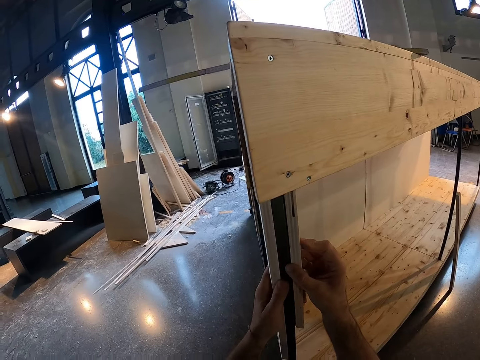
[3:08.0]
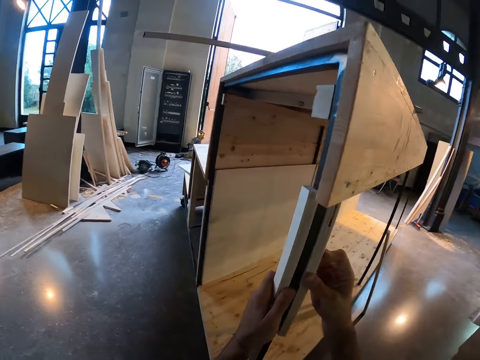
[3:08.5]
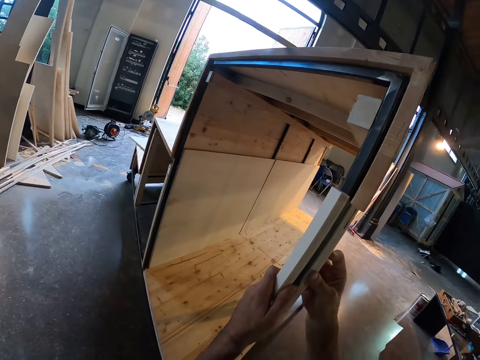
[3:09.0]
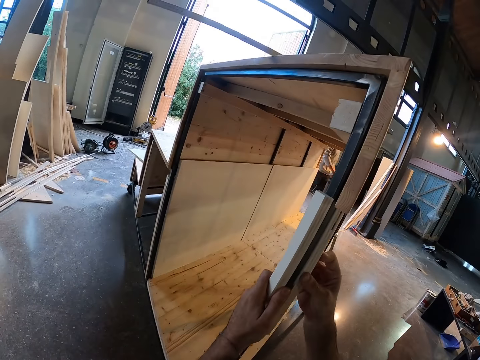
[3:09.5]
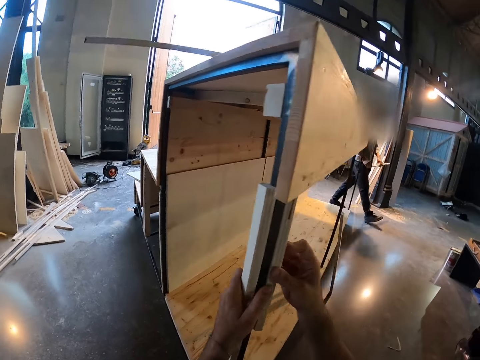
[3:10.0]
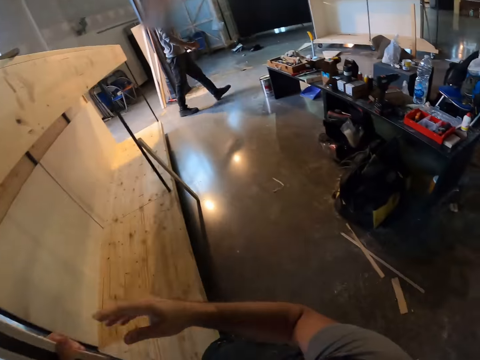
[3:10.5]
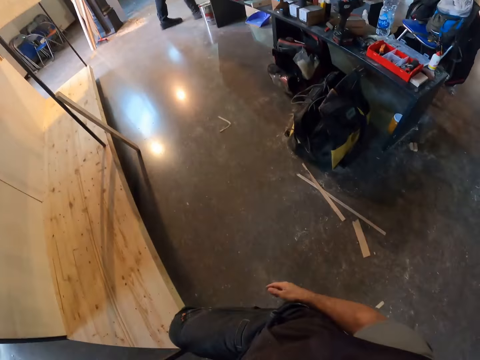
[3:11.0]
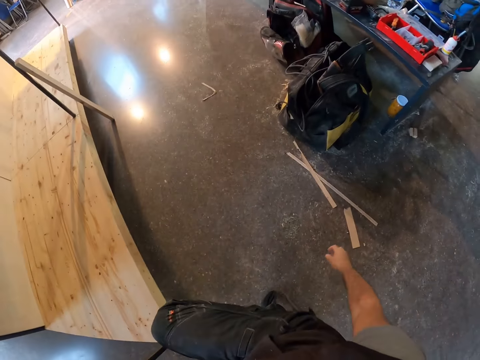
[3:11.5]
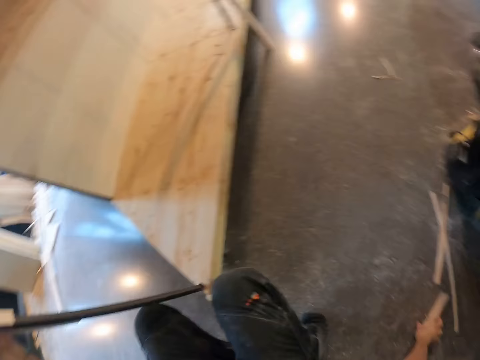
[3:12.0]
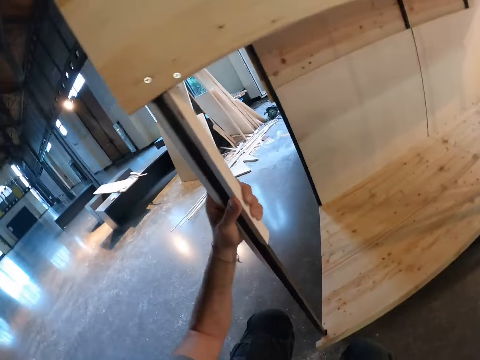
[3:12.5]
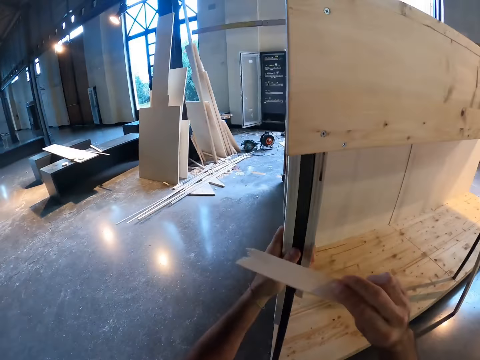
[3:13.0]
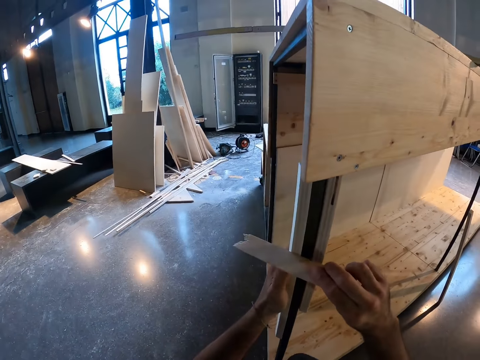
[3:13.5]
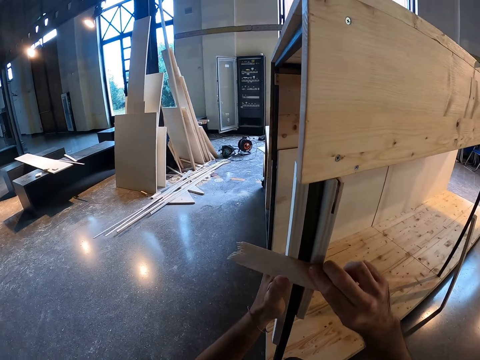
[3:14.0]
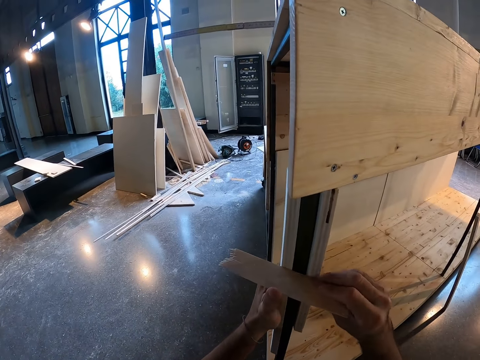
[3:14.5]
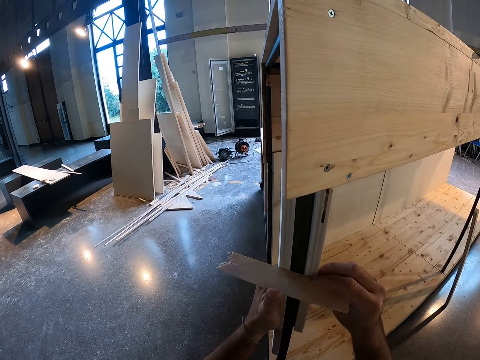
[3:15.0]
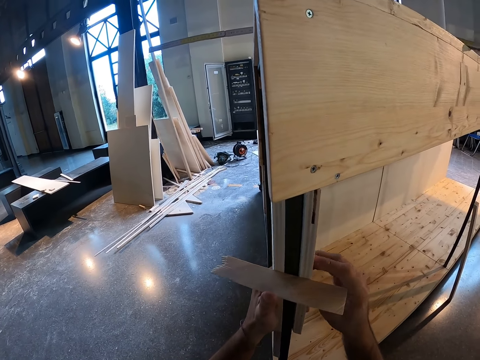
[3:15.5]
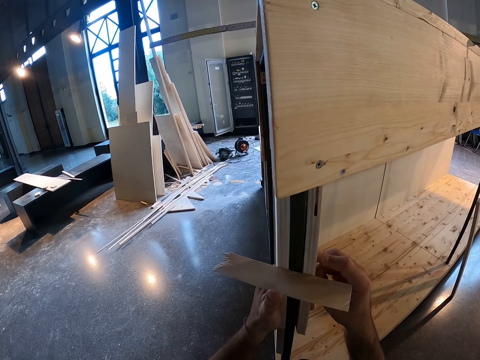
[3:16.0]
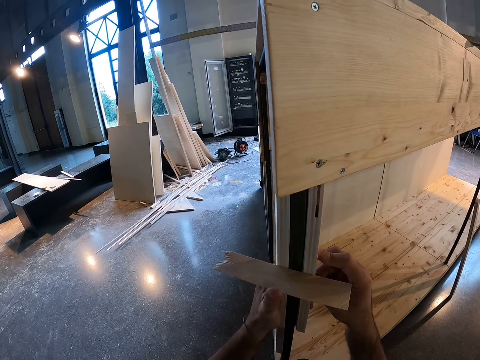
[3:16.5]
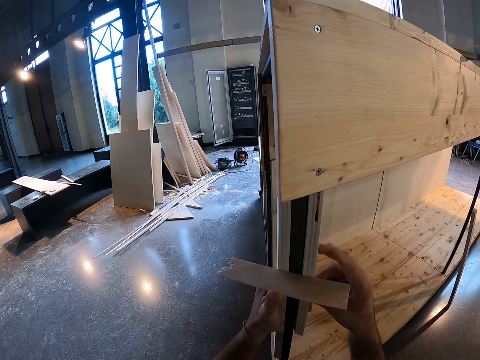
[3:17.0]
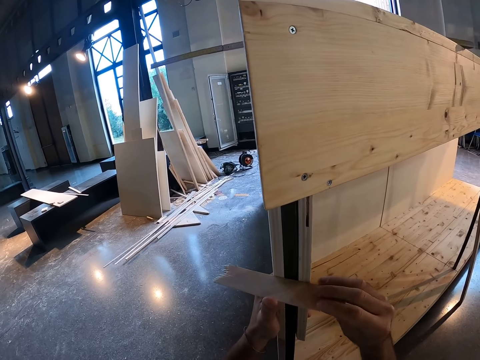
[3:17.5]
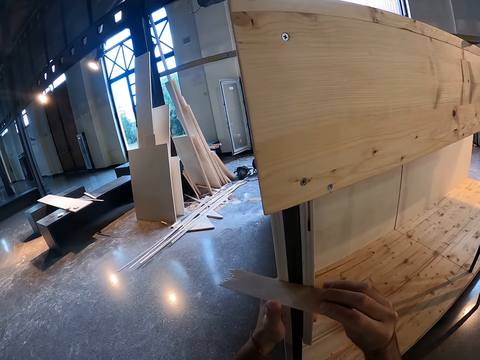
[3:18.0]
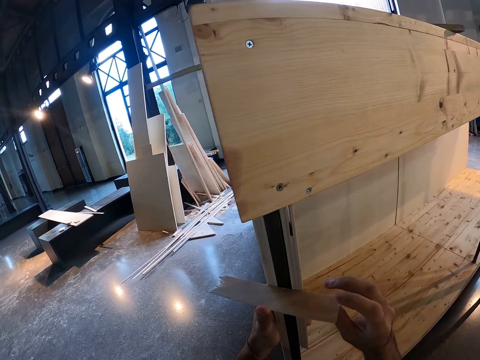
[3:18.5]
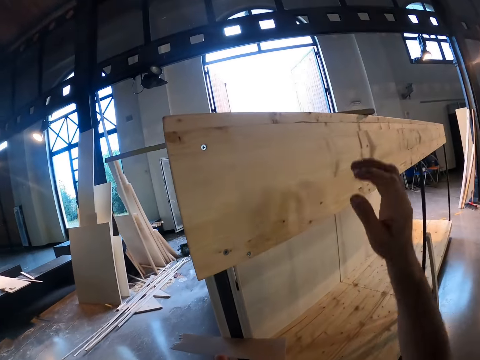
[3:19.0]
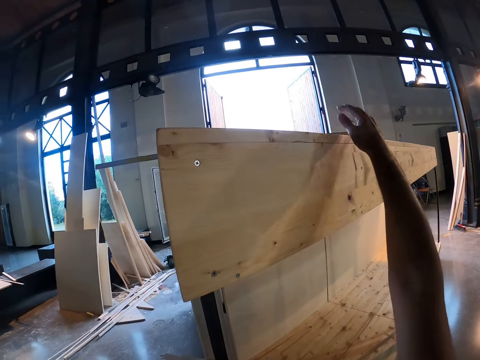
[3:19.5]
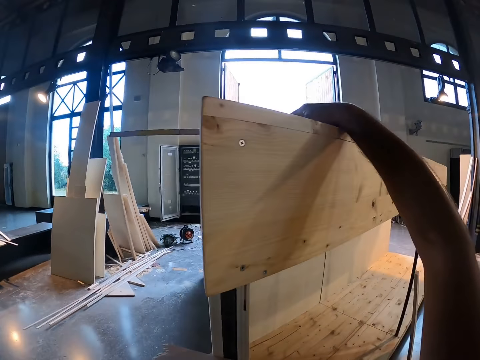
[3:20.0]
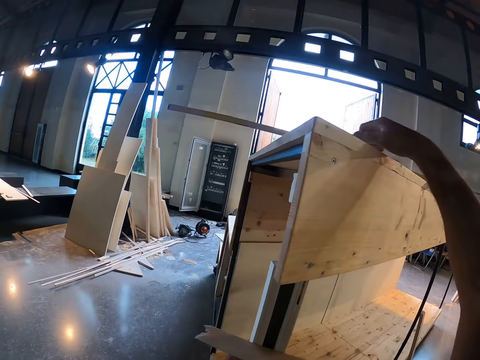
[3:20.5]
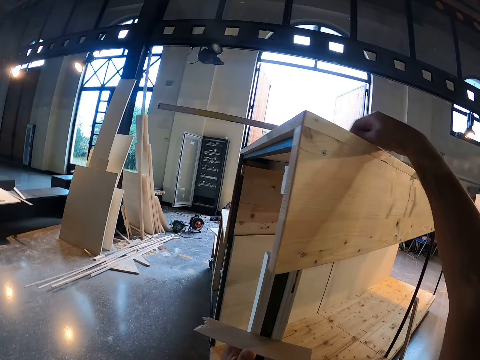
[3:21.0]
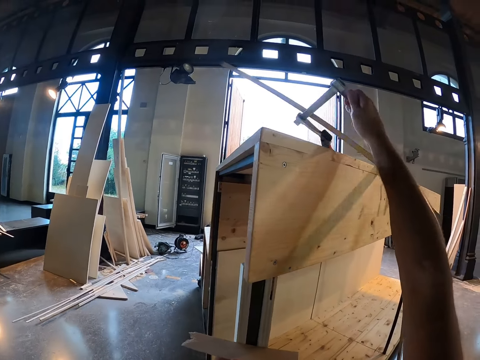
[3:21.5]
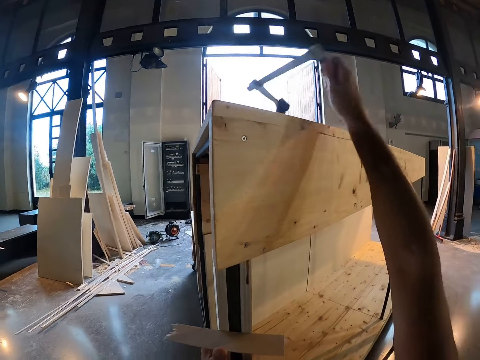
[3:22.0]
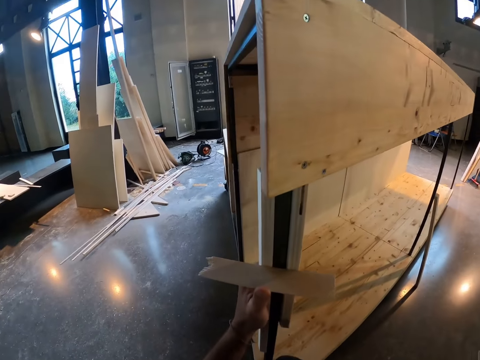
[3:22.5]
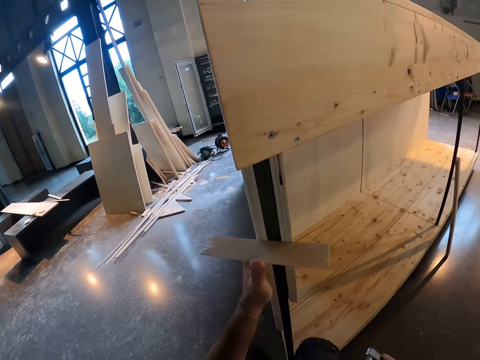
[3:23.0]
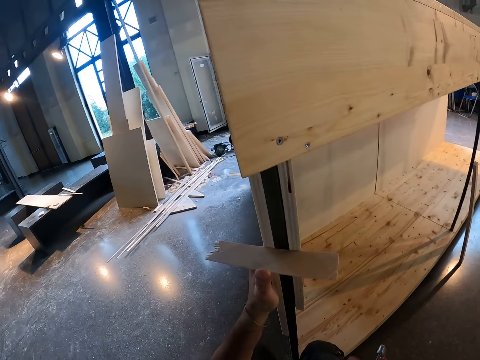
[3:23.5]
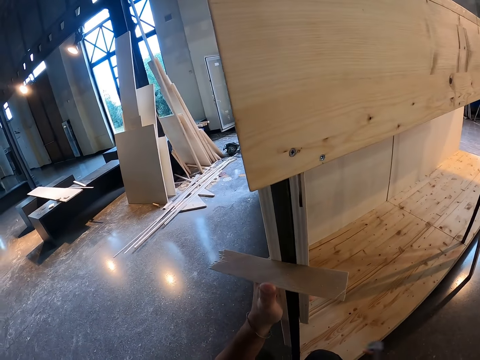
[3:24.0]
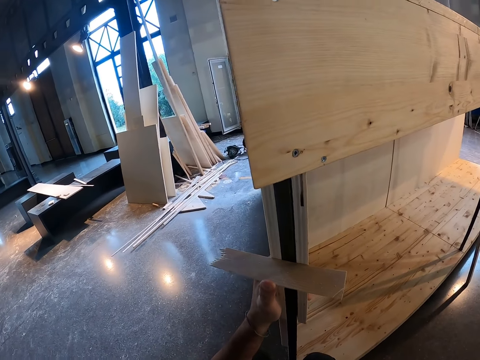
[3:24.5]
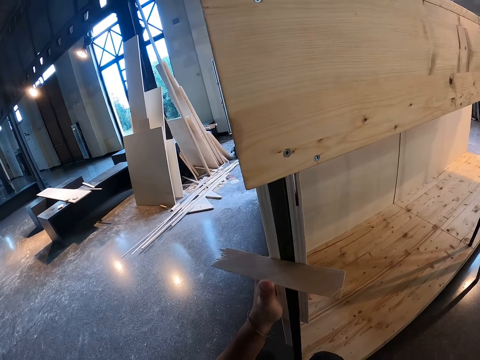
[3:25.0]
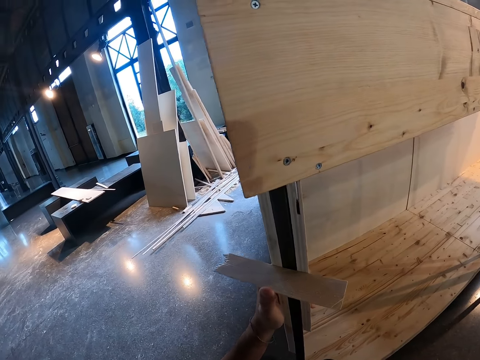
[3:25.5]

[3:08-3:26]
The camera wearer holds the woods to the wooden structure with his left hand. He picks a wood on the floor with his right hand. He places the wood to the woods on the wooden structure with his right hand. He holds the wood together with the woods on the wooden structure with his left hand. He picks the F-clamp or wrench on the table with his right hand.

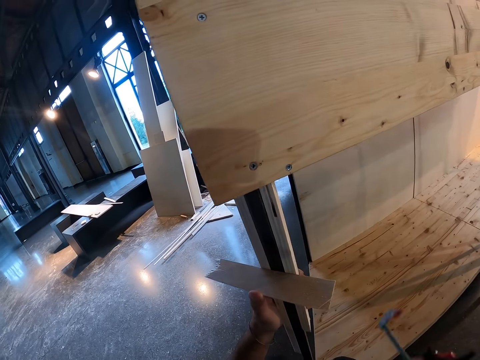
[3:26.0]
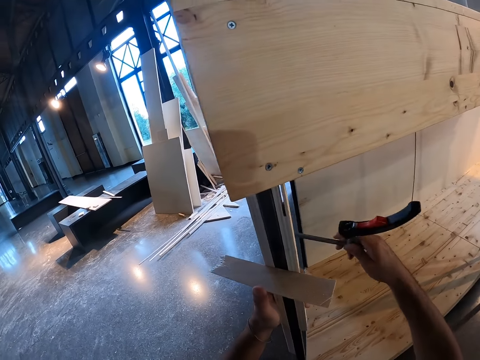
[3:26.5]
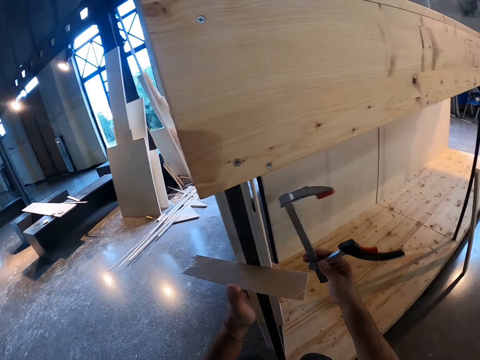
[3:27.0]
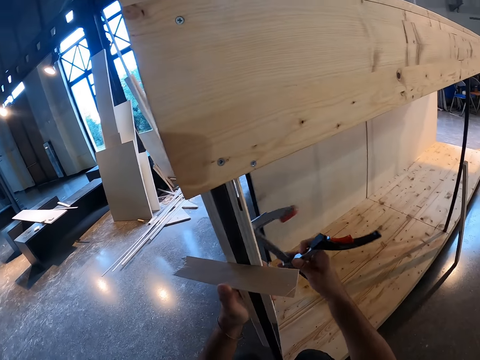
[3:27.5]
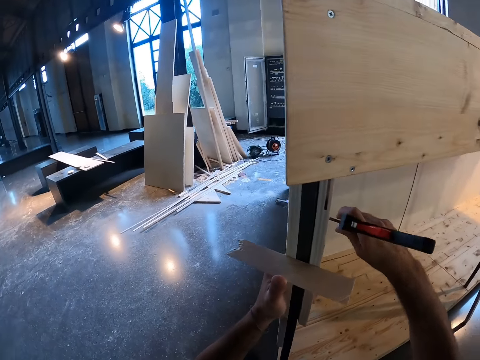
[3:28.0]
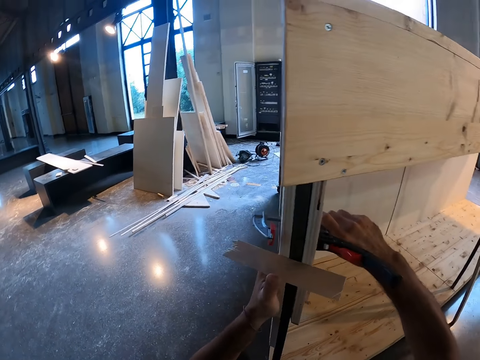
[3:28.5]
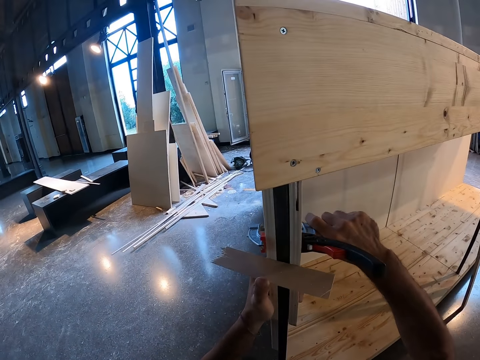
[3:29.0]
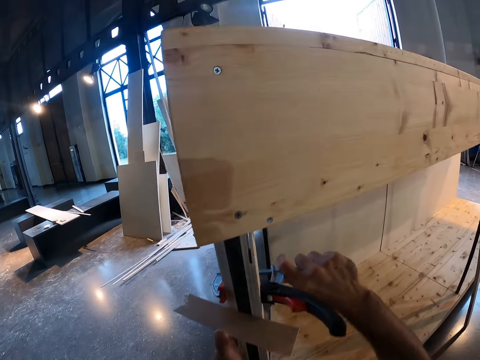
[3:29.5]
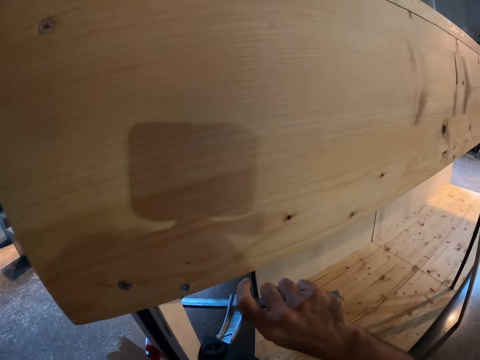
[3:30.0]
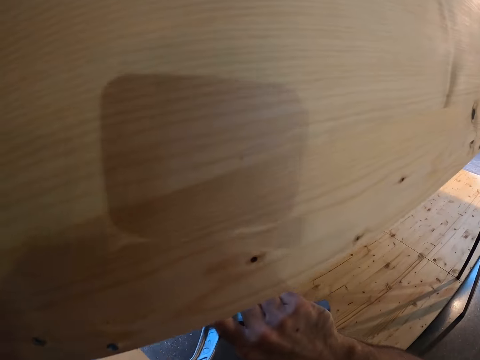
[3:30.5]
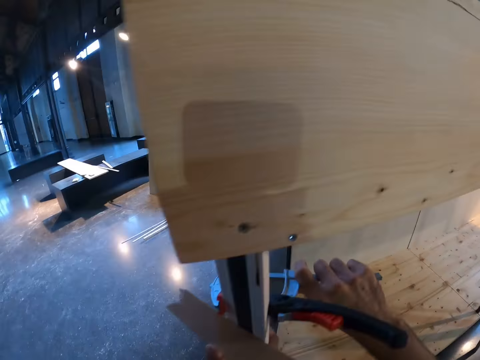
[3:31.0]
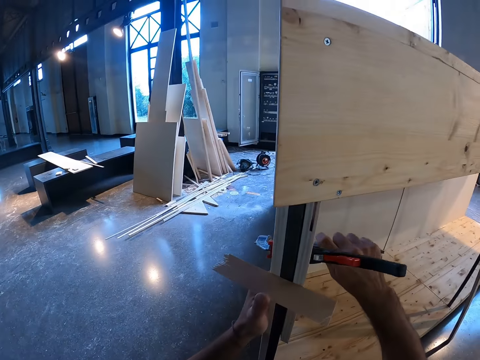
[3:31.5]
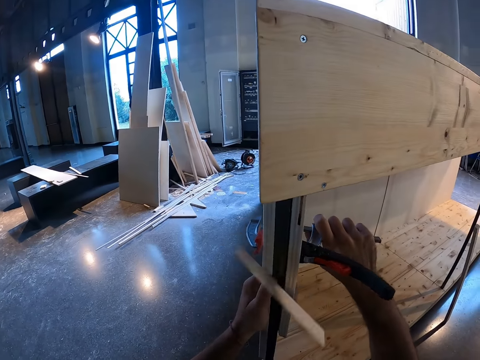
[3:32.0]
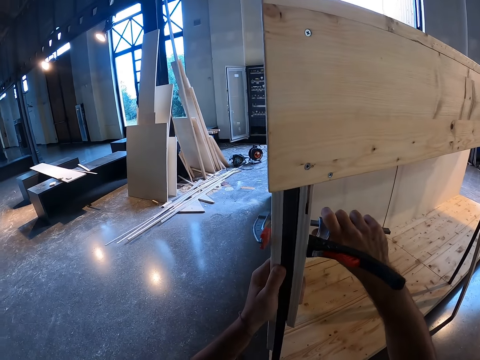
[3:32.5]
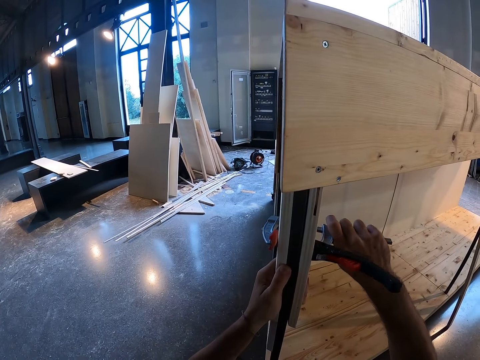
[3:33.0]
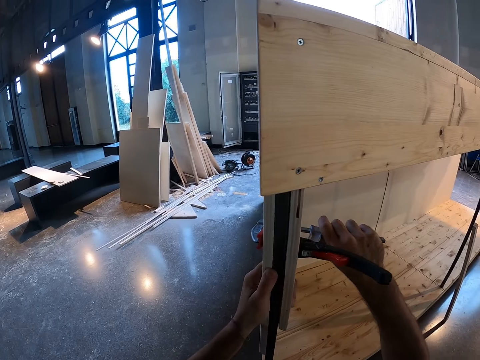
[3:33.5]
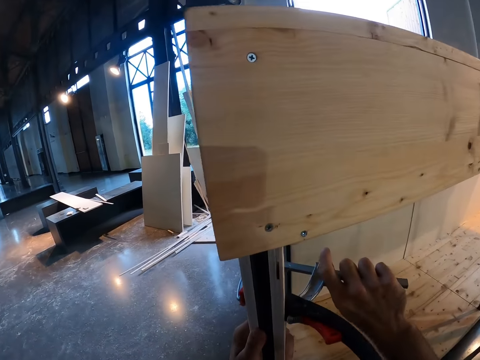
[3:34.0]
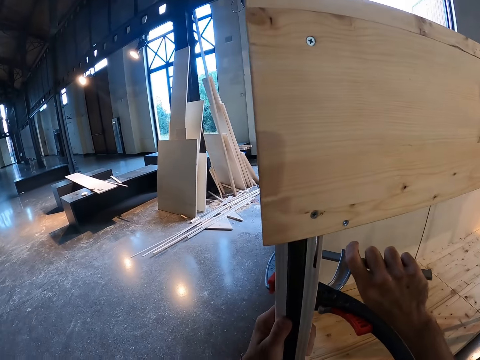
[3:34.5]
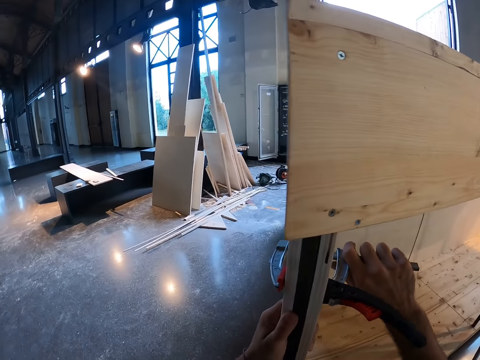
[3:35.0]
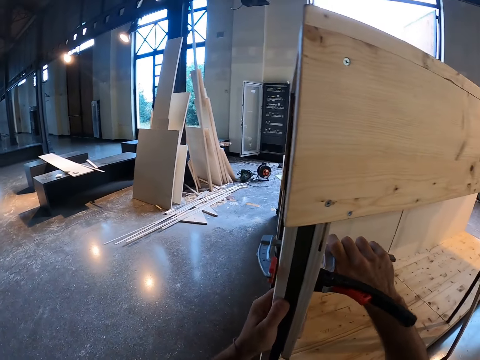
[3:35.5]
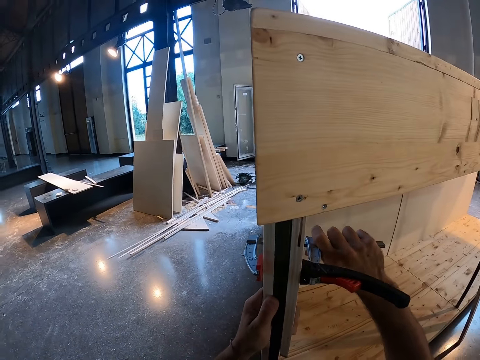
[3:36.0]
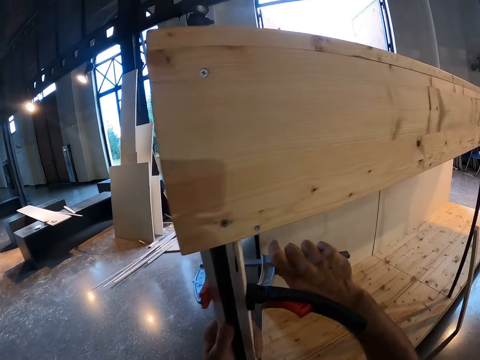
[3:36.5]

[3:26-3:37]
The camera wearer clamps the F-clamp to the woods on the wooden structure with his right hand. He holds the pieces of wood. He drops a piece of wood.
